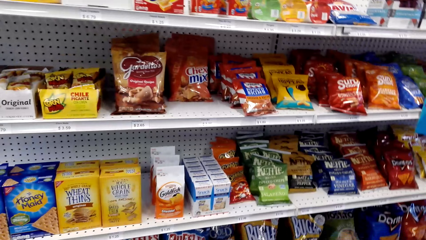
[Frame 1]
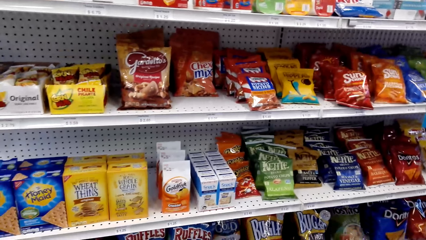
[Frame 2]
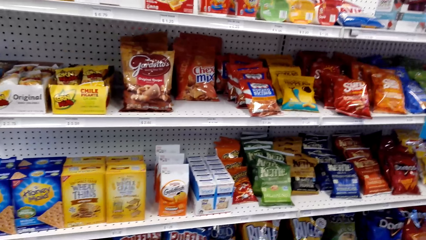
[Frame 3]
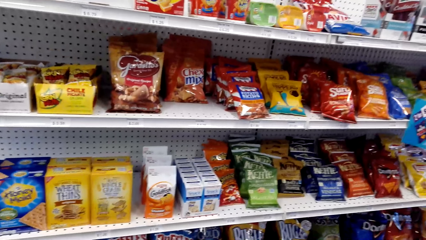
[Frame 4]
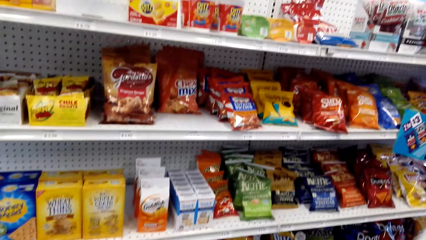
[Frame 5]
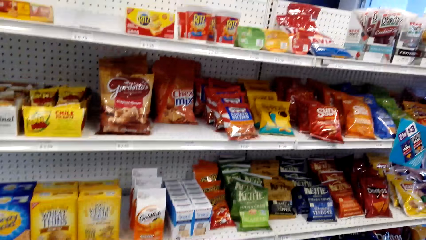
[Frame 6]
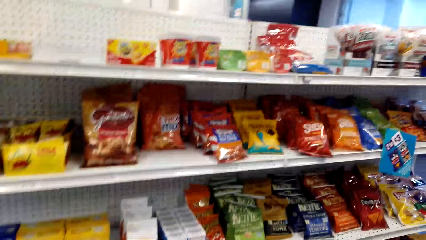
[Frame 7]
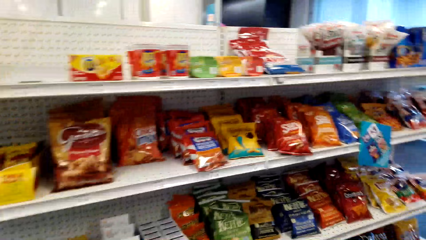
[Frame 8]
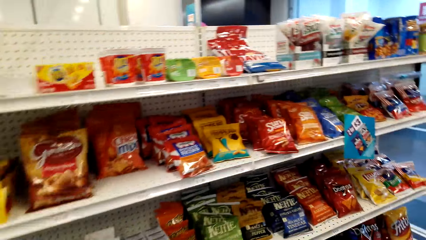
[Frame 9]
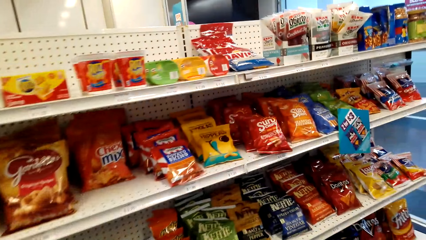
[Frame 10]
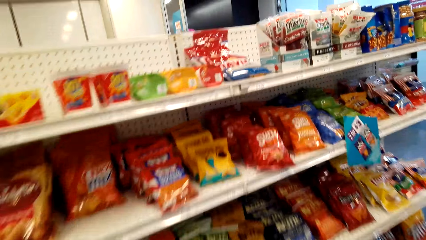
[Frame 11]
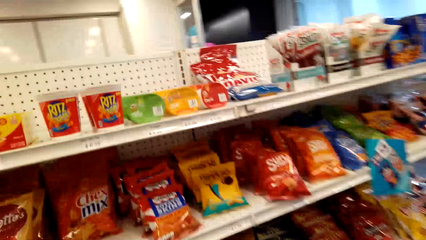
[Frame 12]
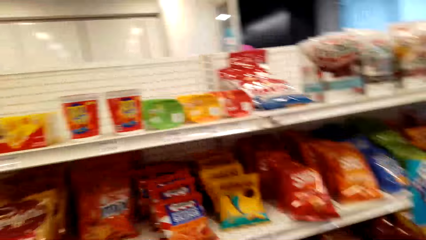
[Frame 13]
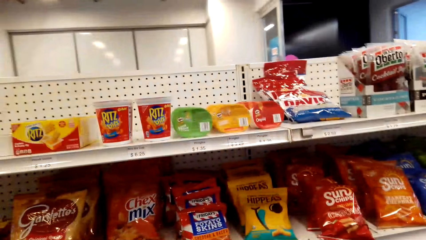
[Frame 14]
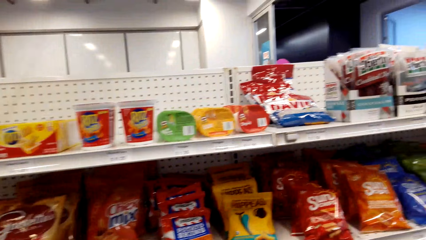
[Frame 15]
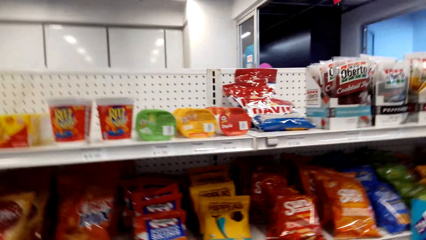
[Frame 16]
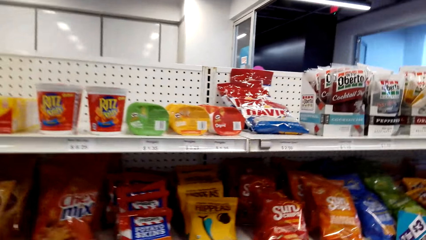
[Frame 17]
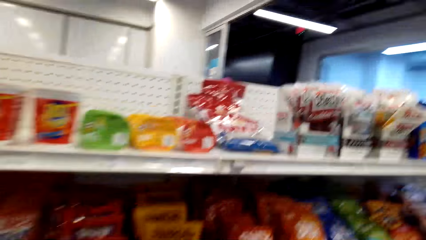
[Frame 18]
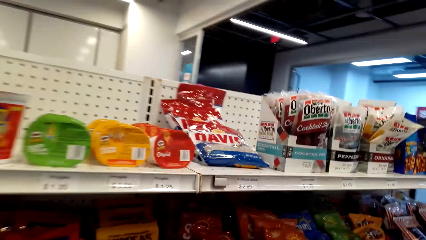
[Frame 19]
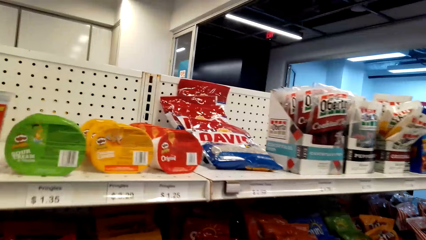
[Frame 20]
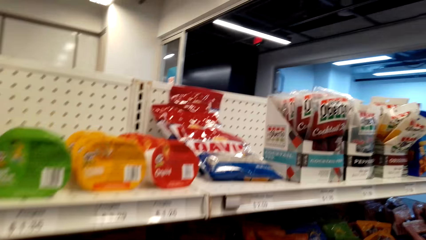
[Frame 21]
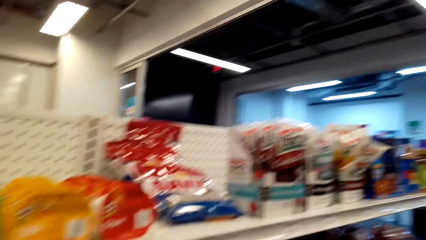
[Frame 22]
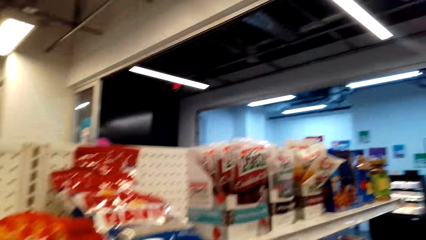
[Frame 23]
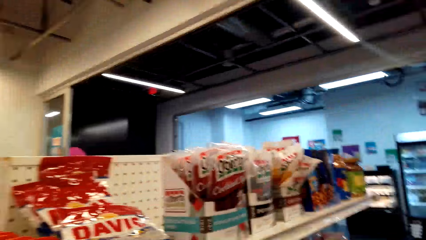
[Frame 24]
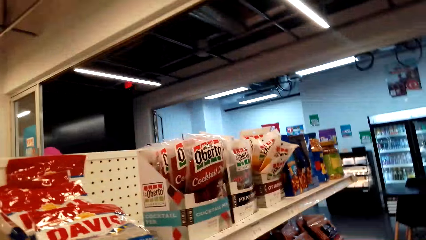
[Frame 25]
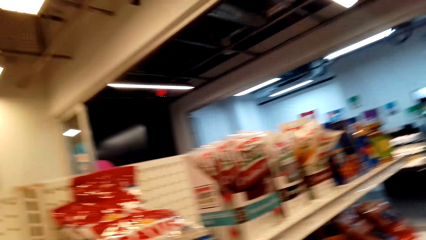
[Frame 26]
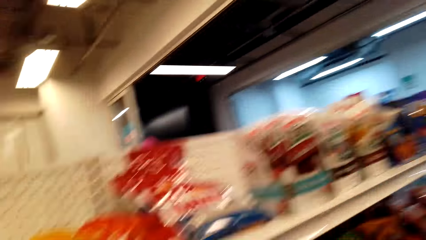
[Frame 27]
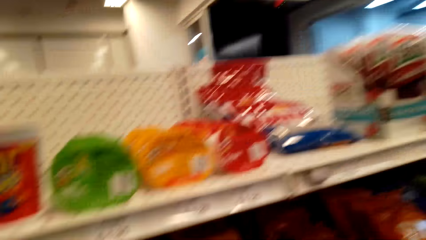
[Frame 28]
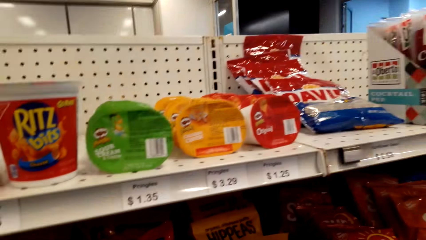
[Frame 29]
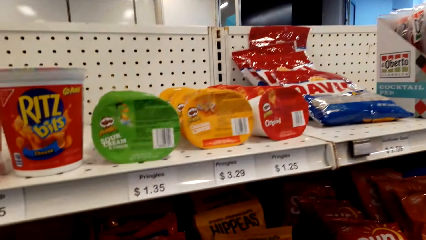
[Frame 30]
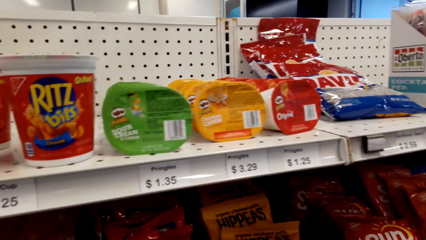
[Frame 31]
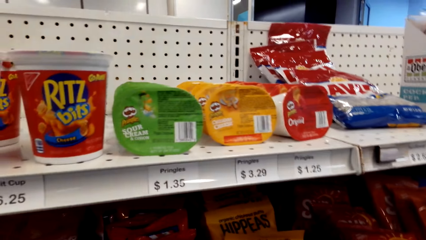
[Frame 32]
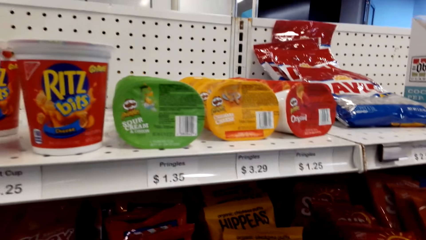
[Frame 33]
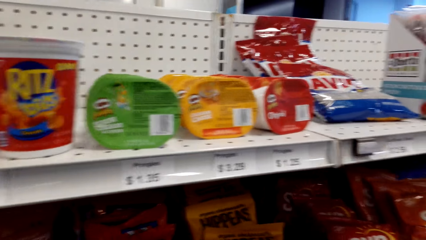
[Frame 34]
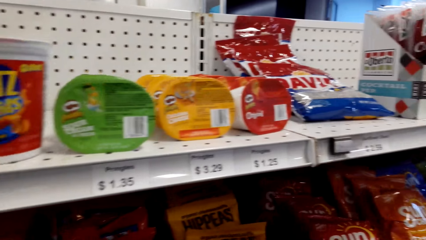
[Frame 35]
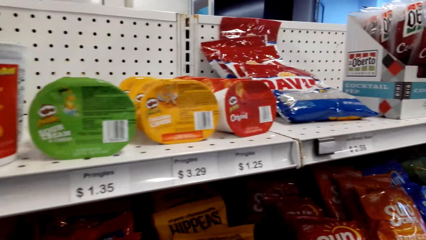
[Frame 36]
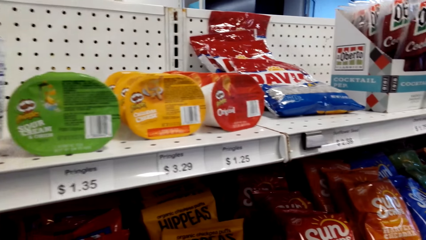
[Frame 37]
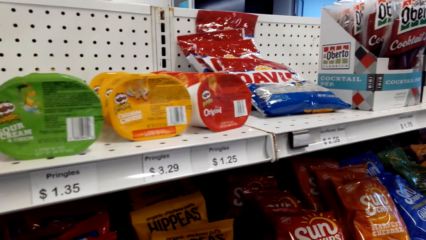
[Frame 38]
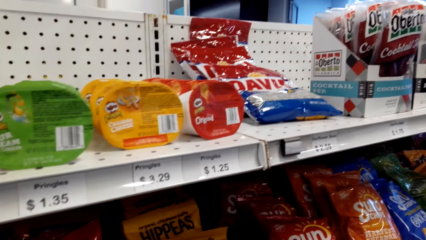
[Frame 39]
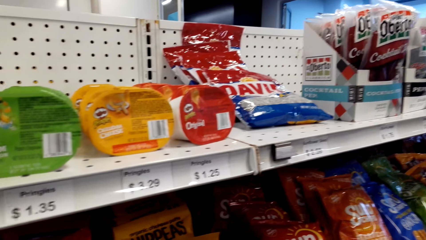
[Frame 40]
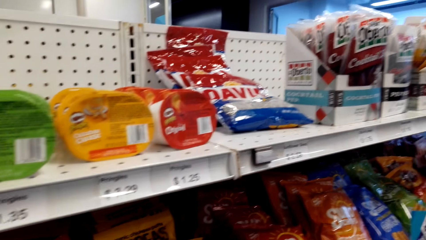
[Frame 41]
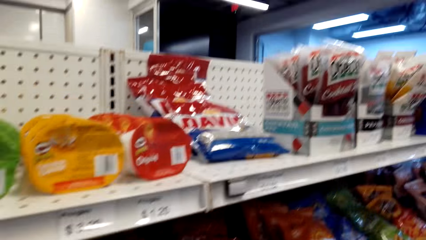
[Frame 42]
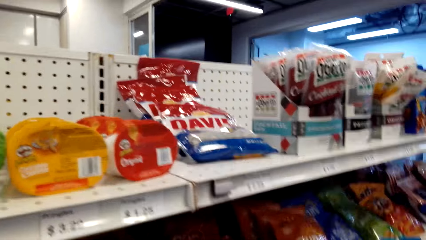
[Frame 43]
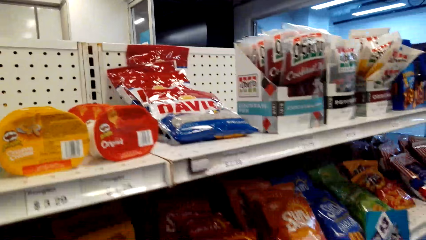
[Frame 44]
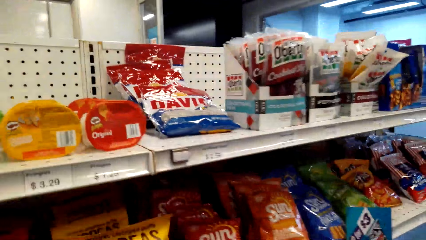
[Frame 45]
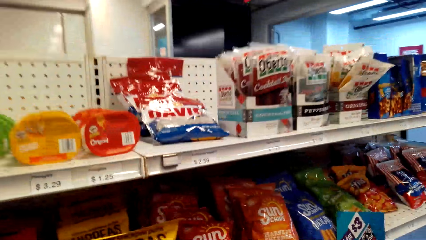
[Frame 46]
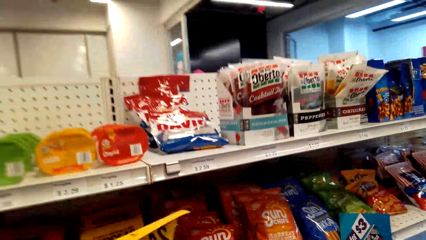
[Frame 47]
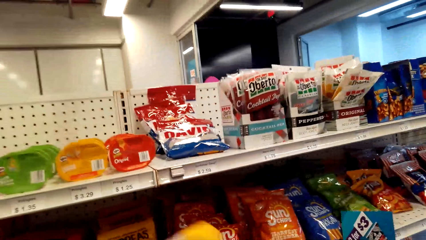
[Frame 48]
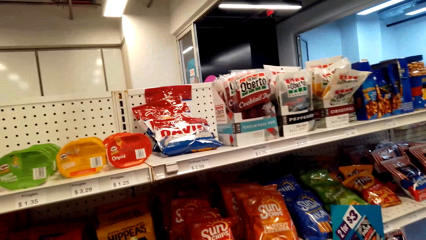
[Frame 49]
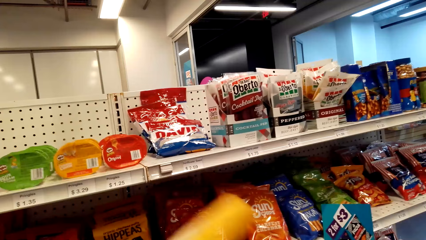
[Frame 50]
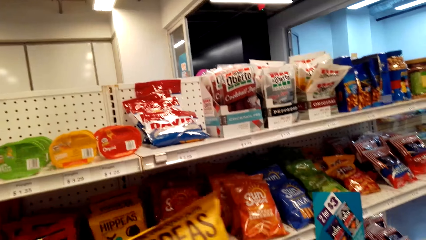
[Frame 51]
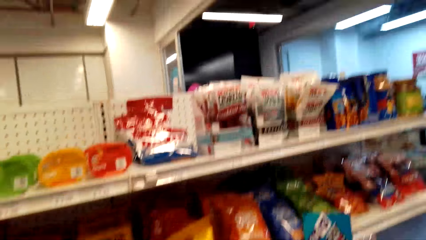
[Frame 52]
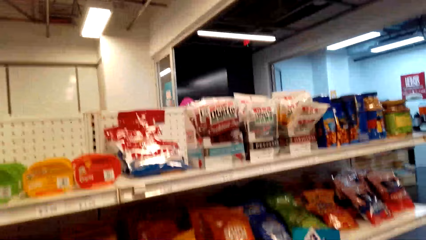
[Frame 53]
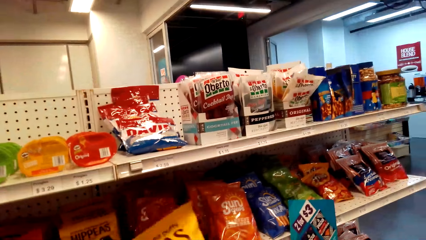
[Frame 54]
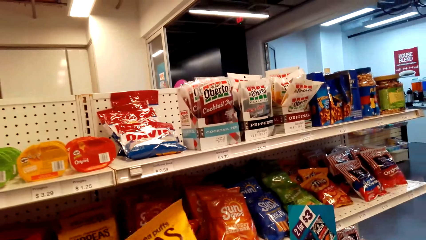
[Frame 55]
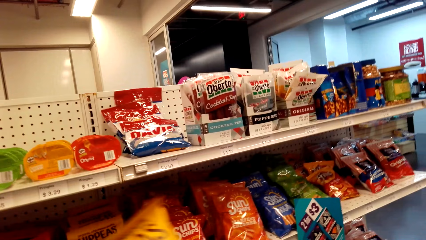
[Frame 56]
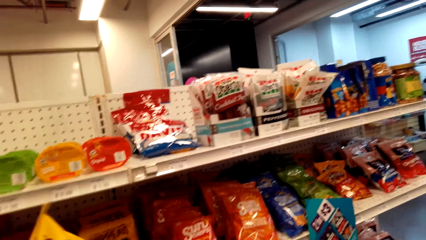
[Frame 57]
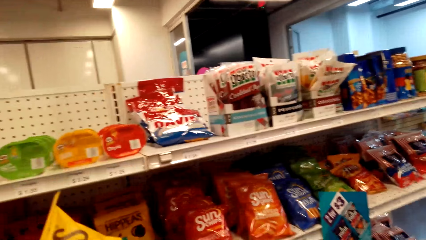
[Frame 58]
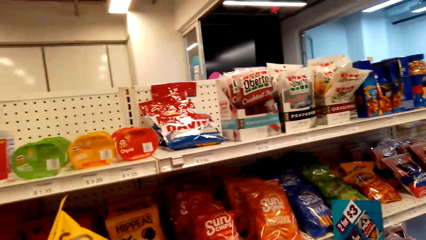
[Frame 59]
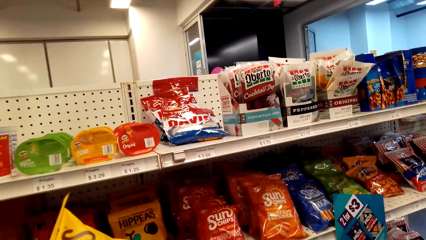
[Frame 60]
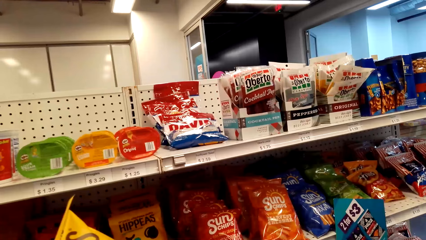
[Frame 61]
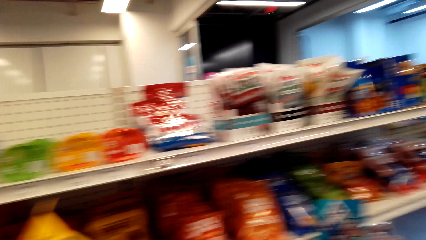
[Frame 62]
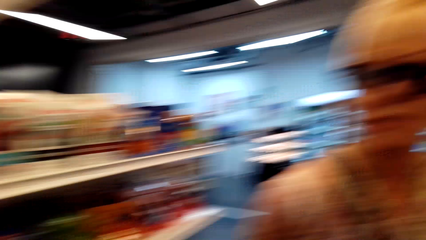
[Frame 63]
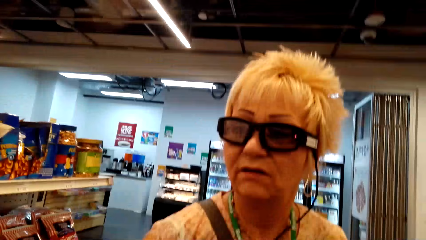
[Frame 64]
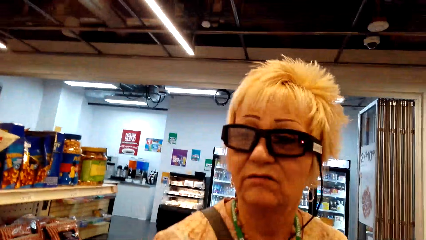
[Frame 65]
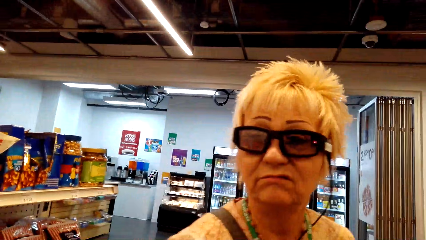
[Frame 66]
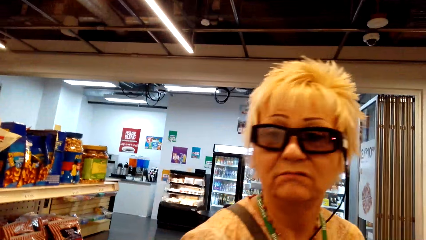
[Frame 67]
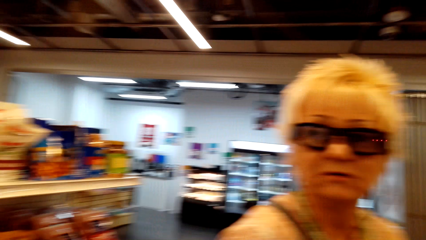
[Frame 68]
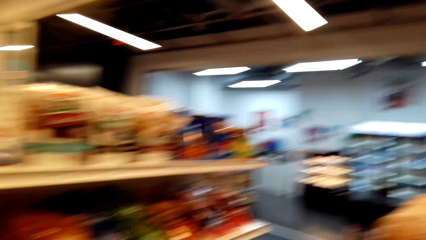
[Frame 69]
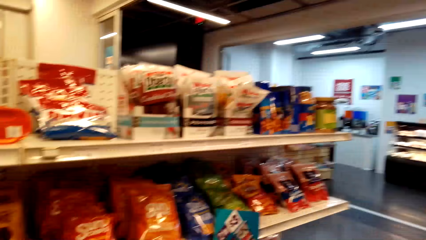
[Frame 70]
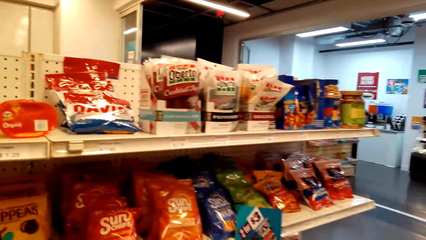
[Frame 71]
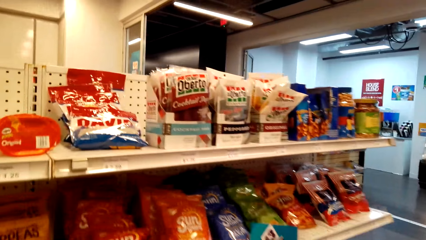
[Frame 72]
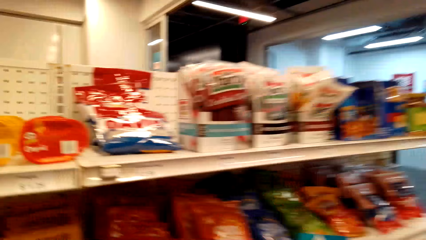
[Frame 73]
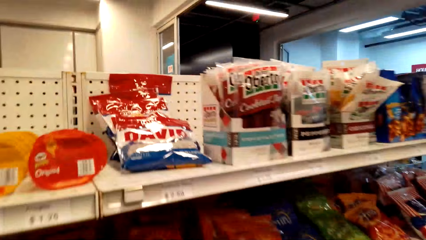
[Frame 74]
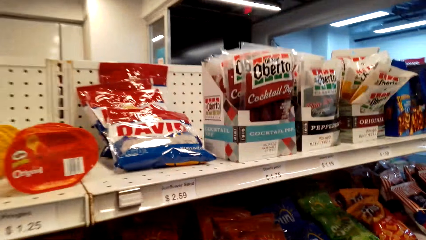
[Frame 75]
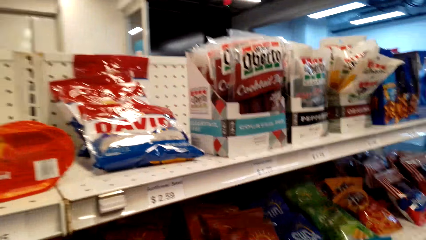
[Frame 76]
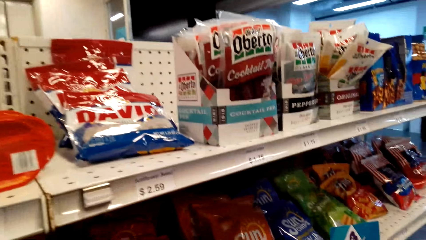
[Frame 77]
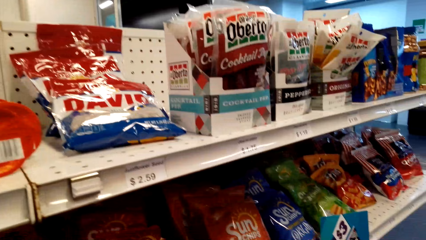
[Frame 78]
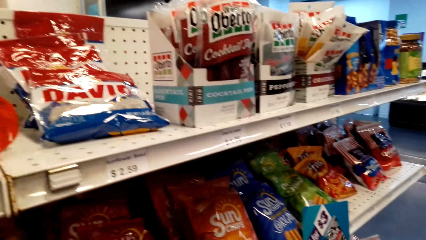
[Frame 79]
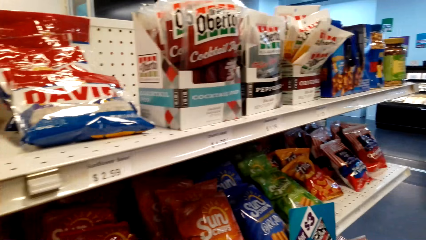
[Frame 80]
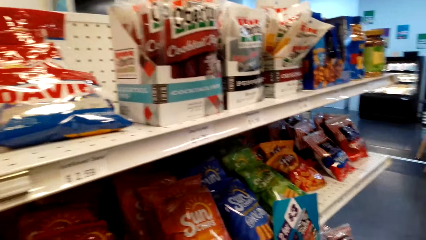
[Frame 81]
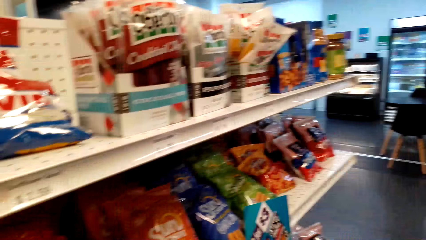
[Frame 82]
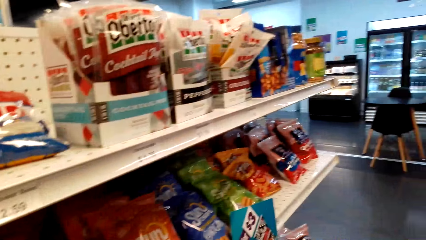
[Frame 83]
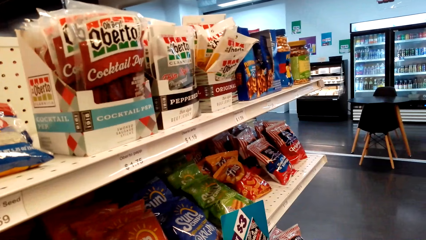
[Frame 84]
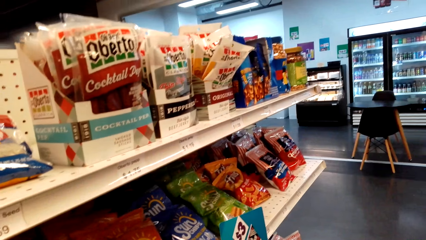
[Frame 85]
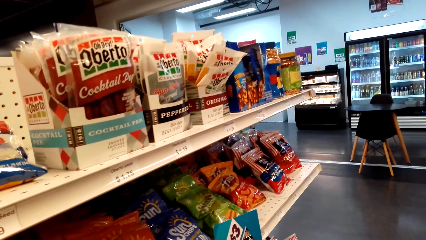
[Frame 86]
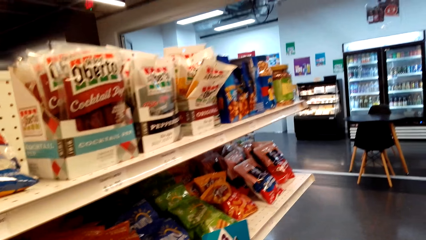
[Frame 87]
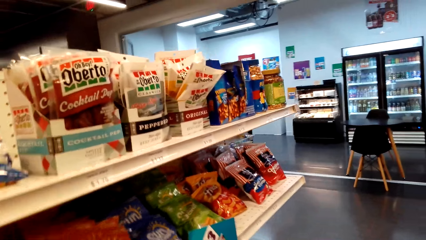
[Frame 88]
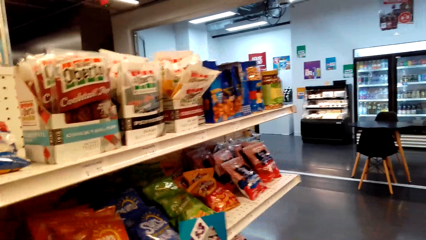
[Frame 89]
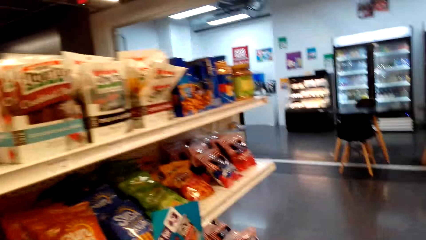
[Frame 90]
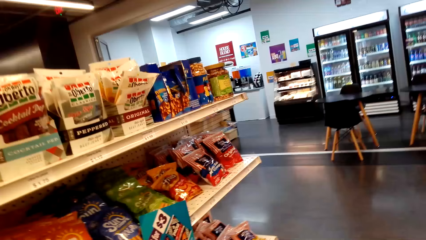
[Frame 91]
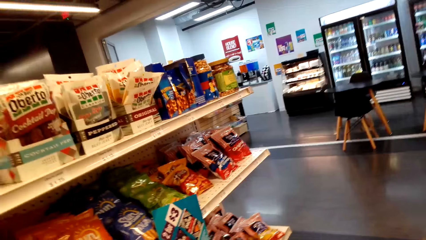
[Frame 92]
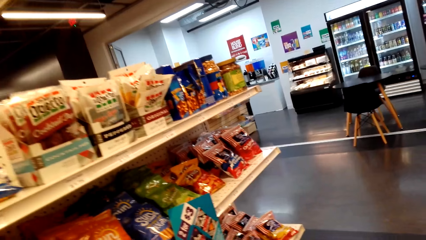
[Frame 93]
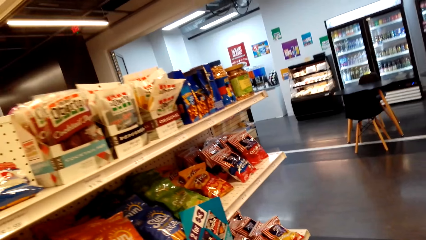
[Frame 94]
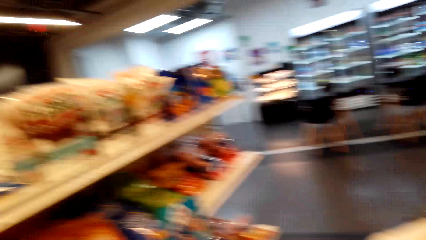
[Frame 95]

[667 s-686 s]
The camera wearer picks up a packet. They stare at the packet. They interact with a lady. They look at the lady. They return the packet on the shelf.
